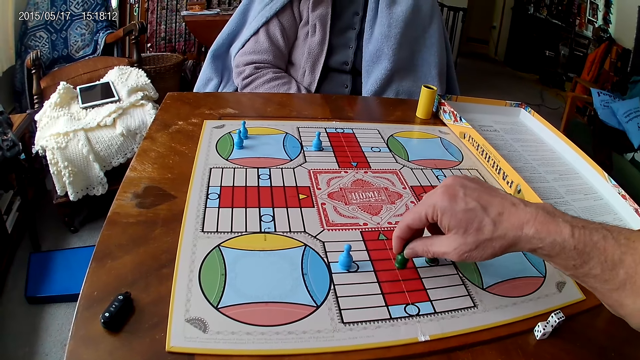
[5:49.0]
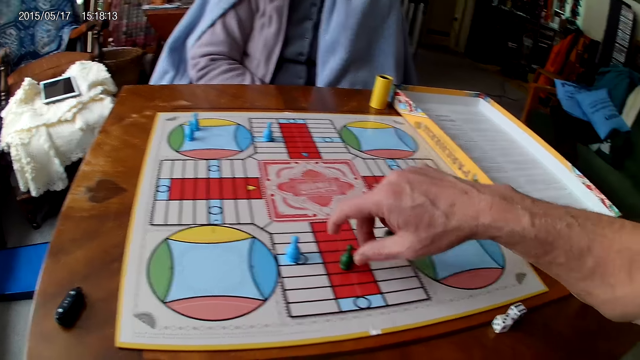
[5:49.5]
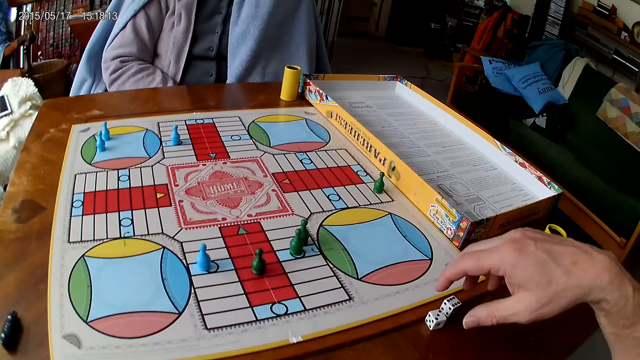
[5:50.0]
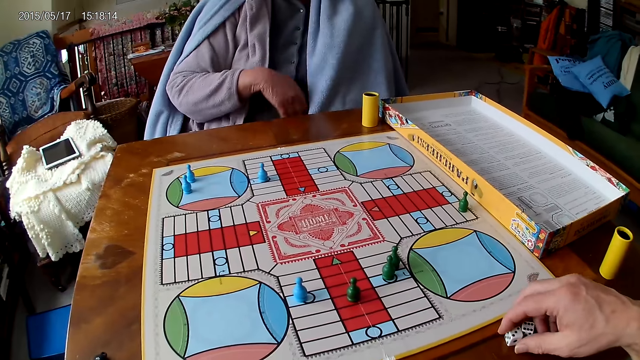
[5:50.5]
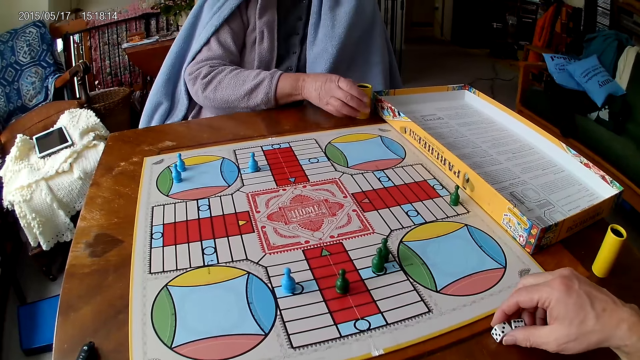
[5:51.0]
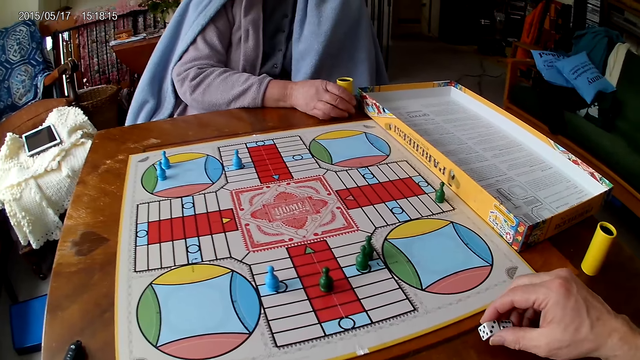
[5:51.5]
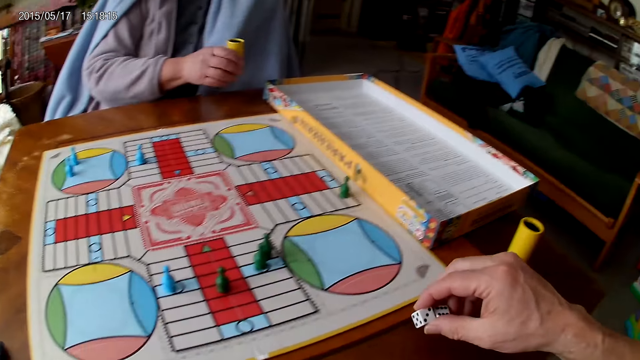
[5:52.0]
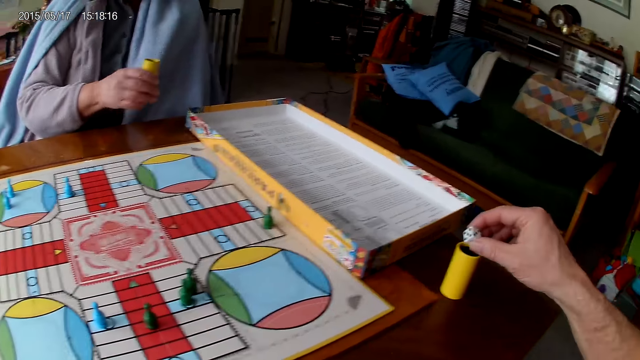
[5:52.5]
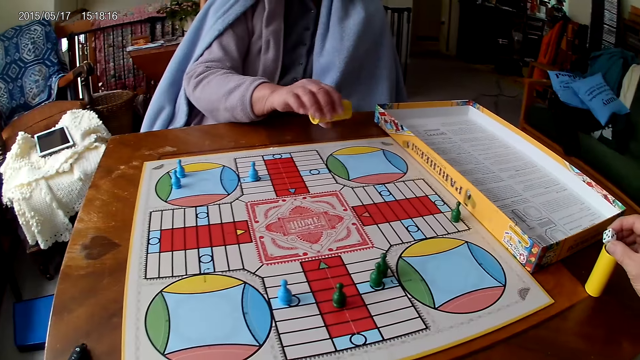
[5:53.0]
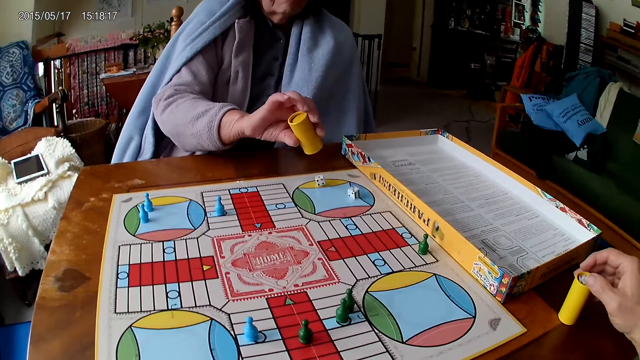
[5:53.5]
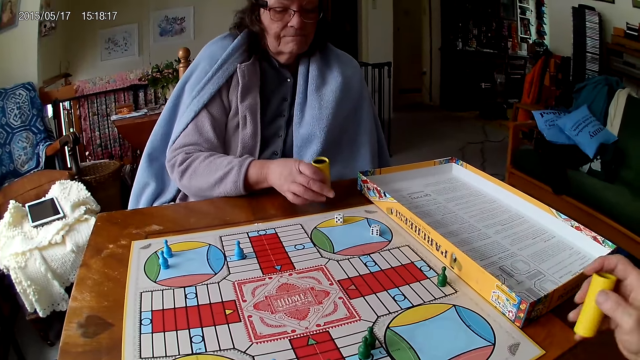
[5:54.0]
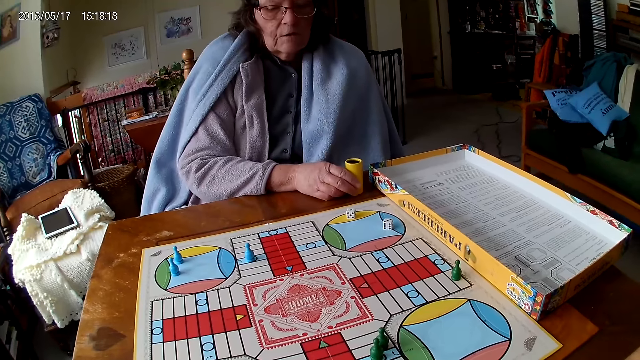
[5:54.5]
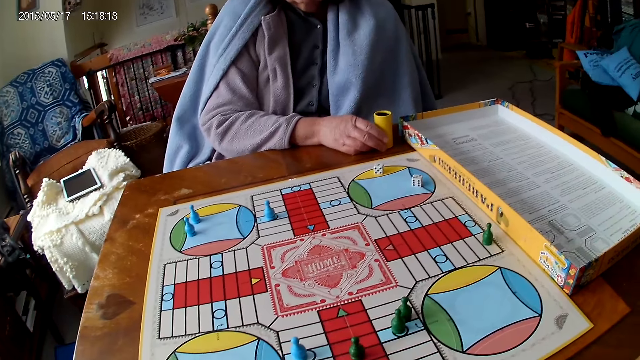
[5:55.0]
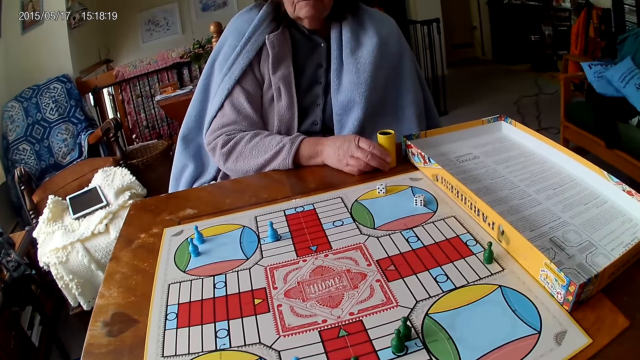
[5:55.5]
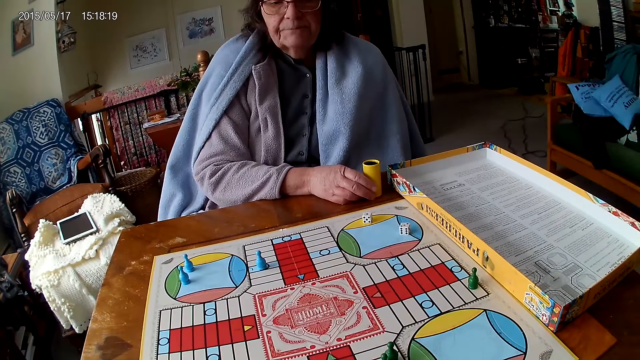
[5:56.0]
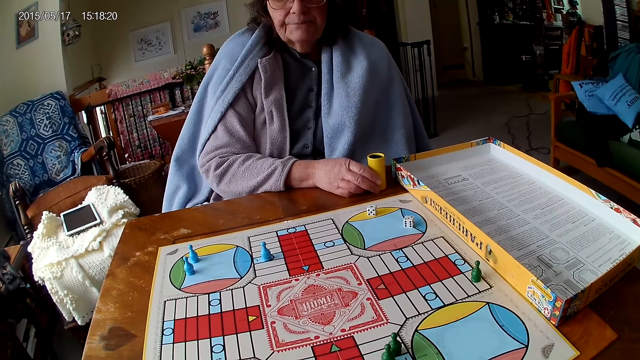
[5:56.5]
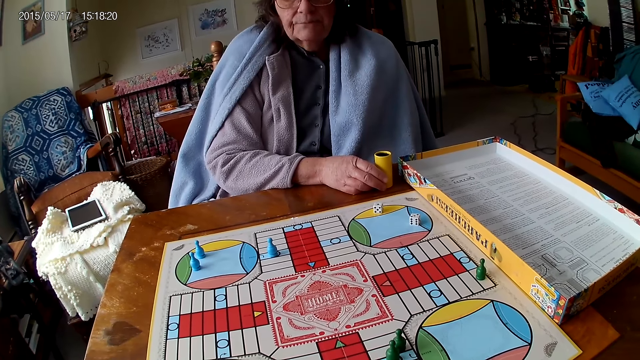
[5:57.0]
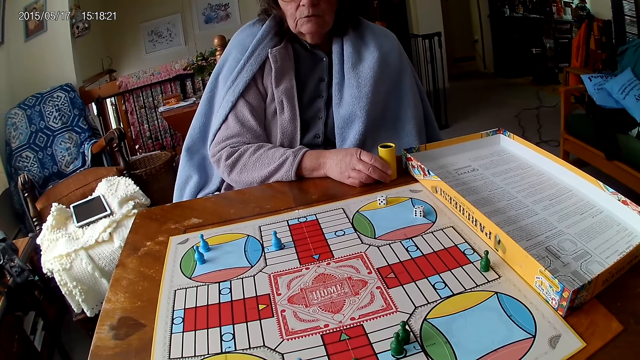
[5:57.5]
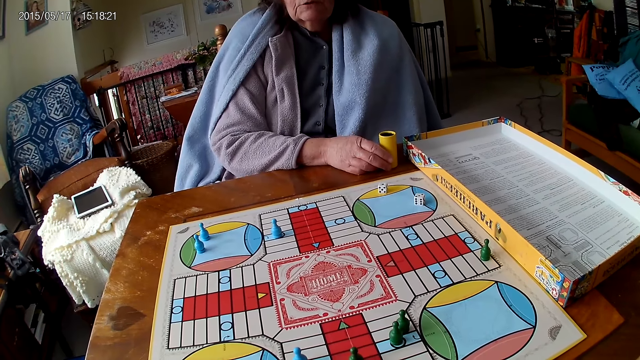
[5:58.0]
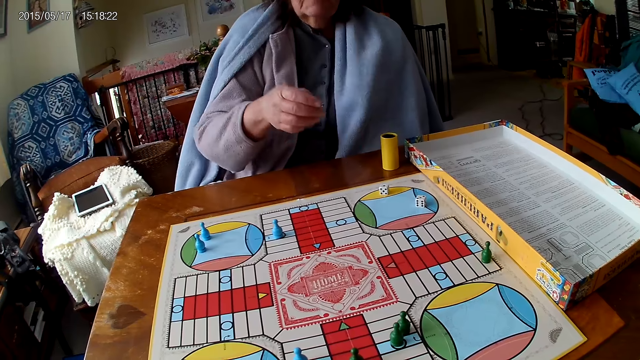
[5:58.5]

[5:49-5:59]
The camera wearer picks up his dice from the table with his right hand. A woman picks up the dice cup. The woman shakes her container with her right hand. The camera wearer drops the dice into the container. The woman drops the dice in her container on the Ludo board. The camera wearer picks up his container from the table with his right hand. The woman drops the dice cup. The woman stares at the game.

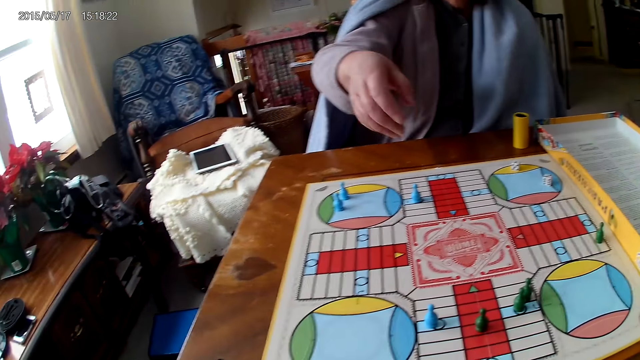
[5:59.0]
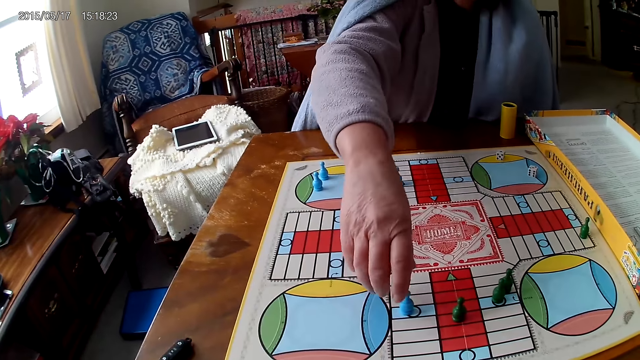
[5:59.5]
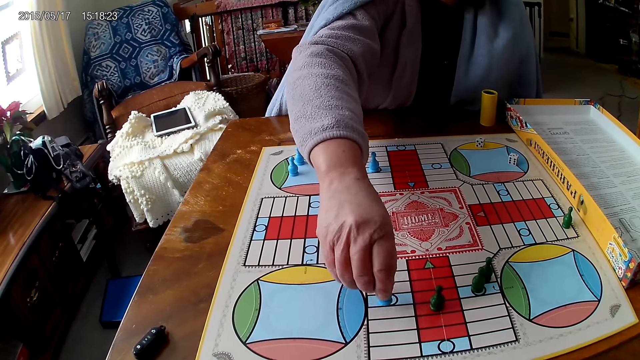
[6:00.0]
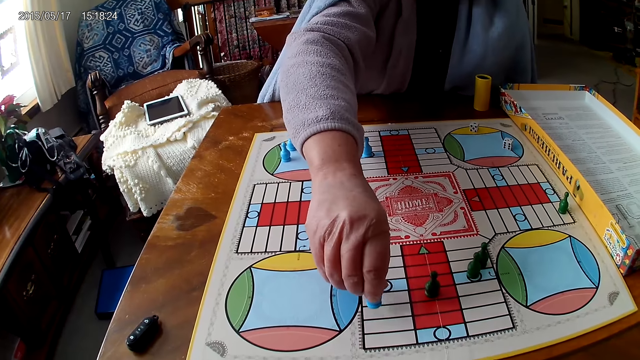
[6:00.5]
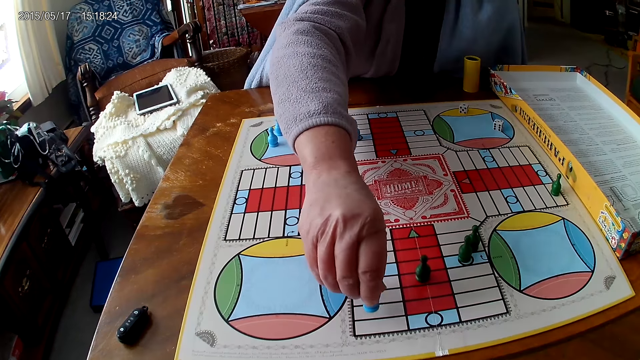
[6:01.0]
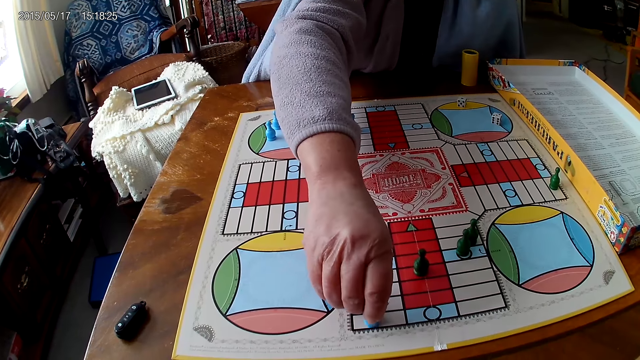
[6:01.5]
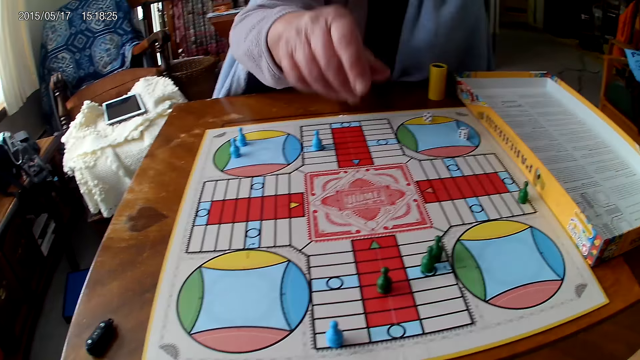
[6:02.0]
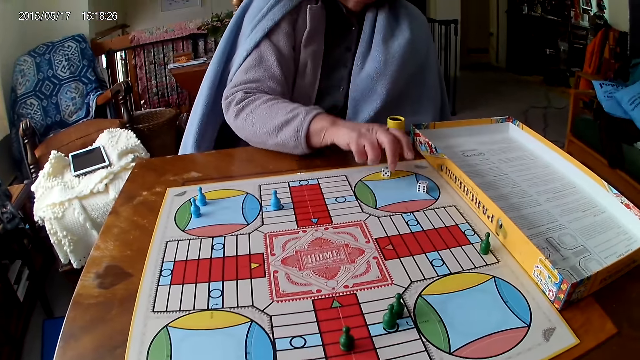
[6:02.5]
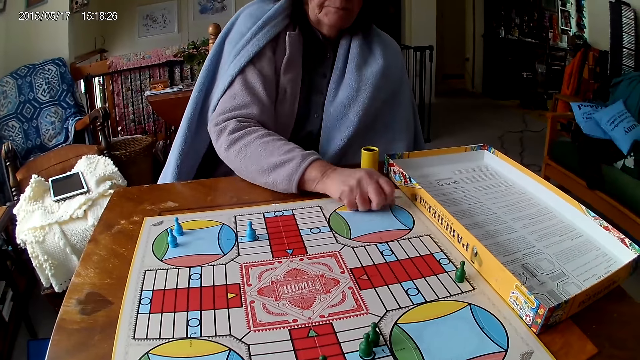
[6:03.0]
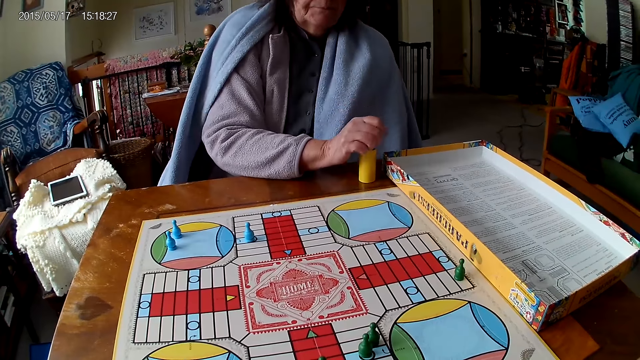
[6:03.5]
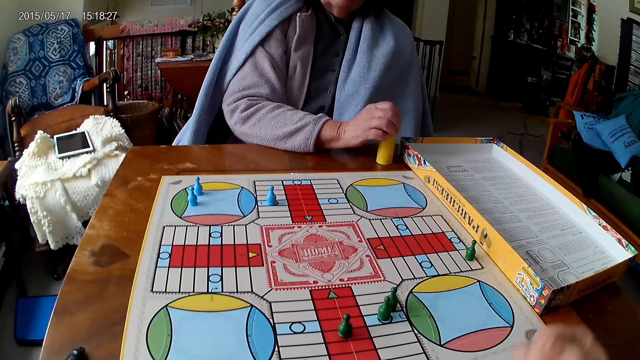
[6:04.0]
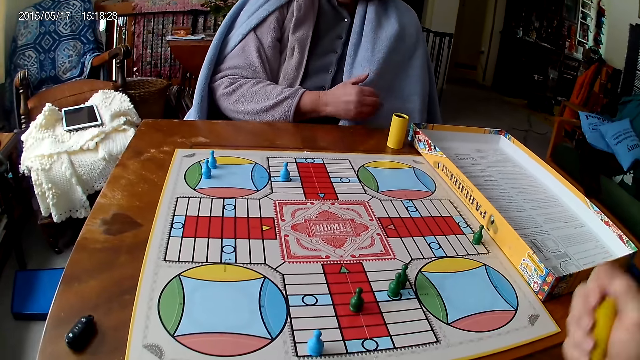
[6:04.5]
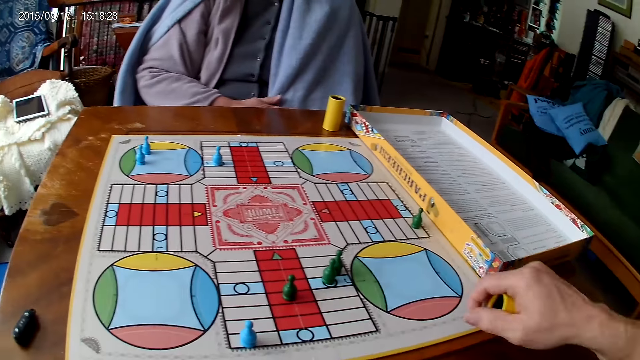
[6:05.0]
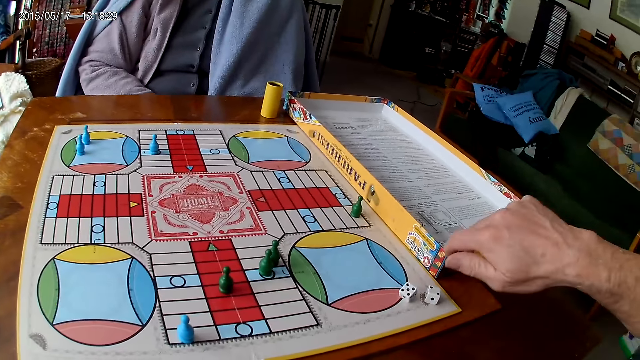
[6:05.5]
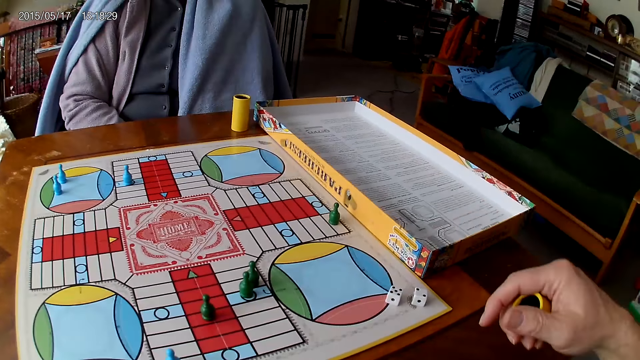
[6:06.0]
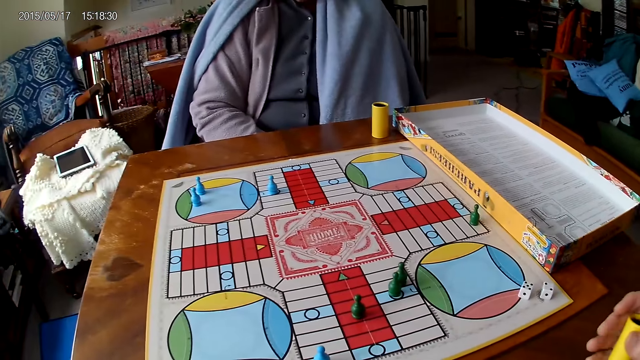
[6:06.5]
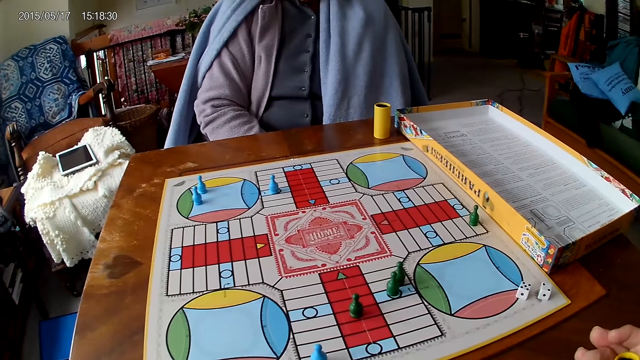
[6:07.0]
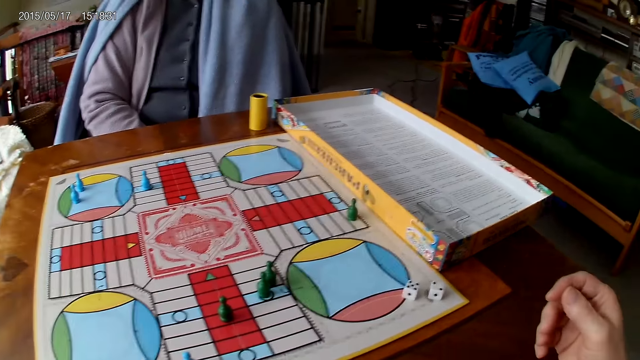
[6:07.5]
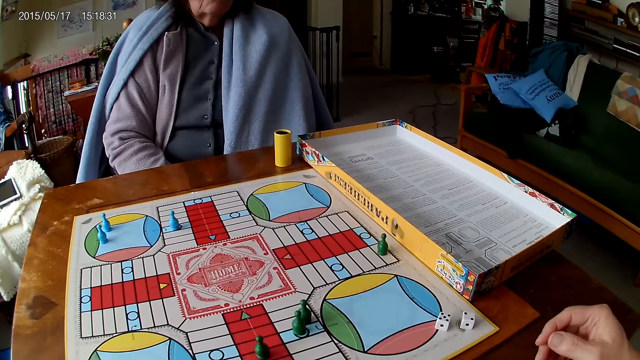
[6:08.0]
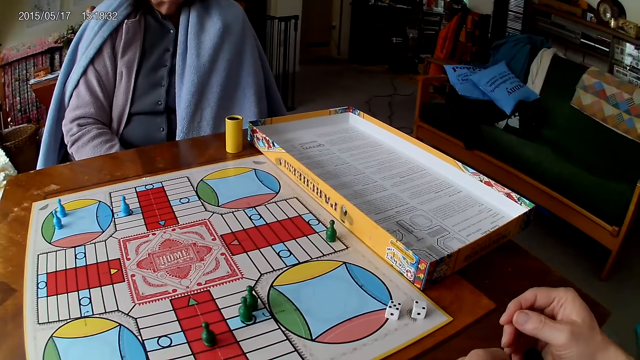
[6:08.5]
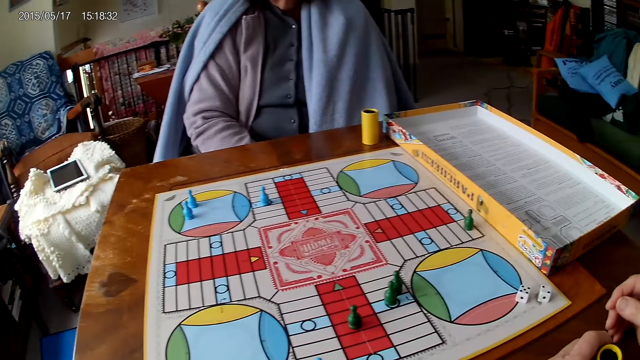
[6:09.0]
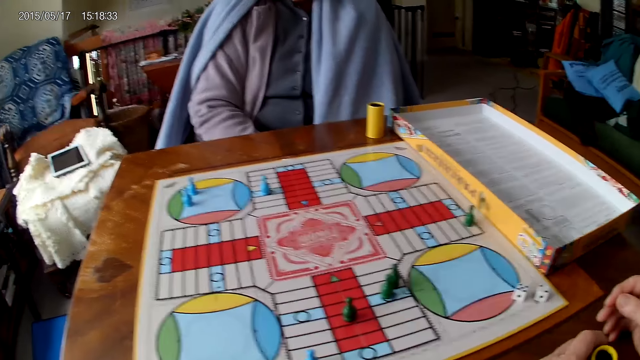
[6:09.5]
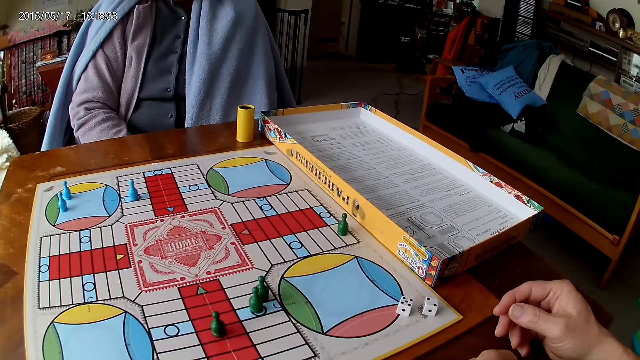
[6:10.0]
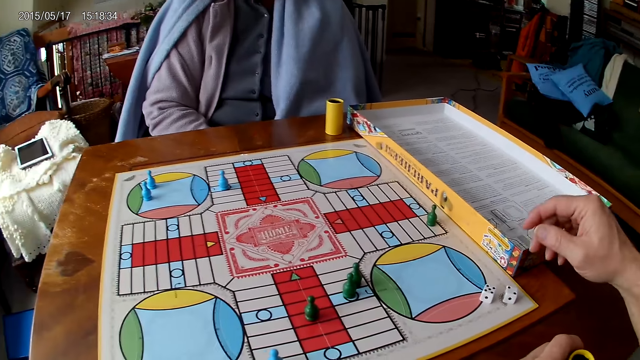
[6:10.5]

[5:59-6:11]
A woman picks up the dice. The woman moves a piece on the Ludo board with her right hand. The woman picks up her dice from the Ludo board with her right hand. The woman drops the dice into her container. The camera wearer shakes his container with his right hand. He drops the dice in his container on the table. He passes his container from his right hand to his left hand. He stares at the game.
